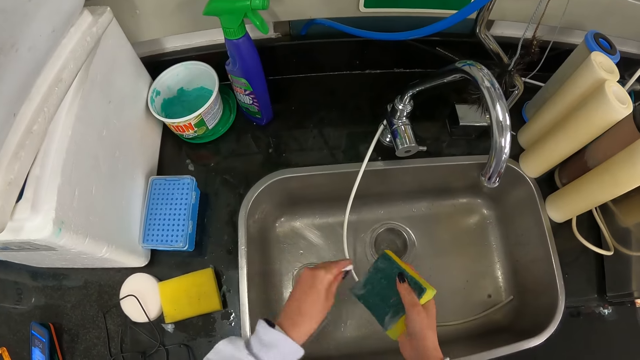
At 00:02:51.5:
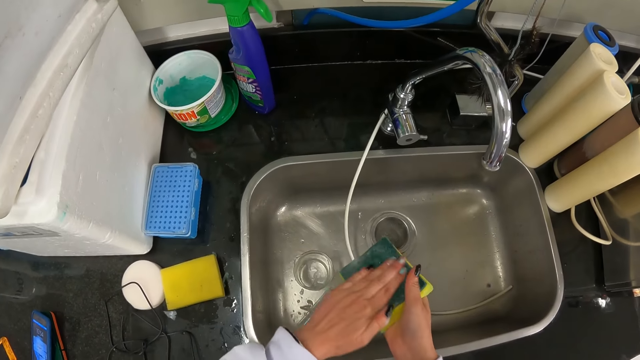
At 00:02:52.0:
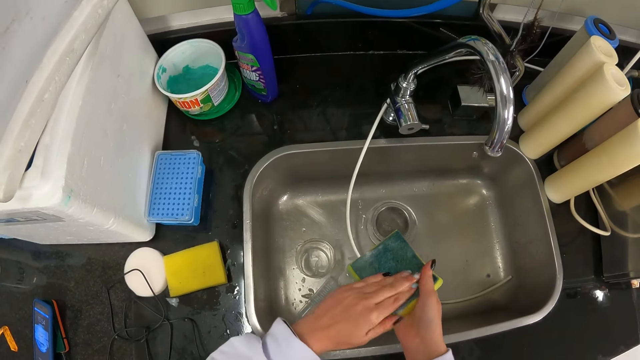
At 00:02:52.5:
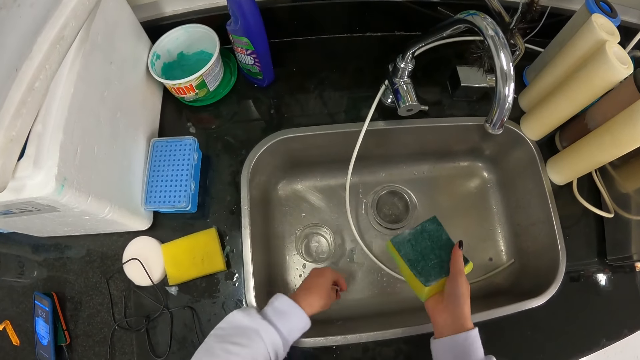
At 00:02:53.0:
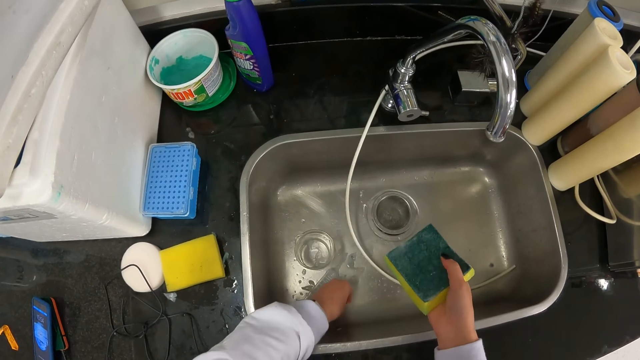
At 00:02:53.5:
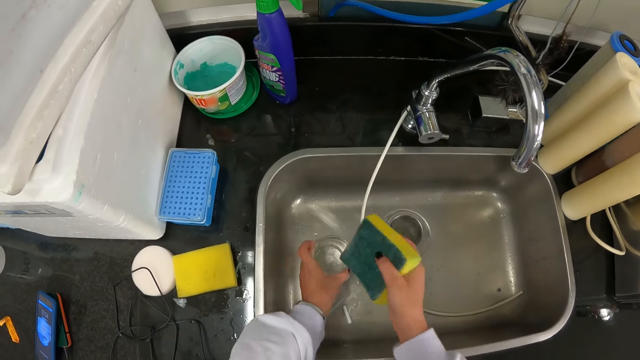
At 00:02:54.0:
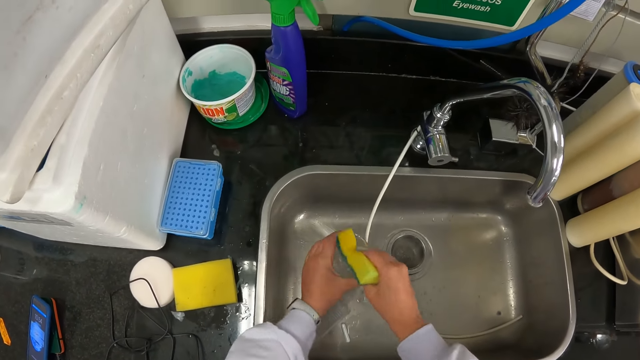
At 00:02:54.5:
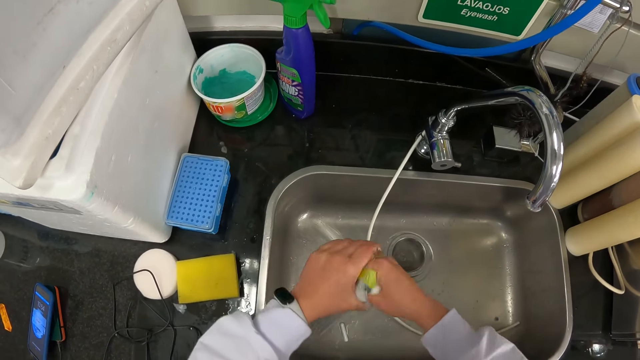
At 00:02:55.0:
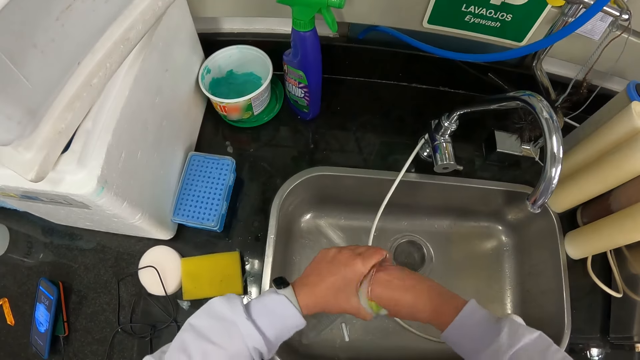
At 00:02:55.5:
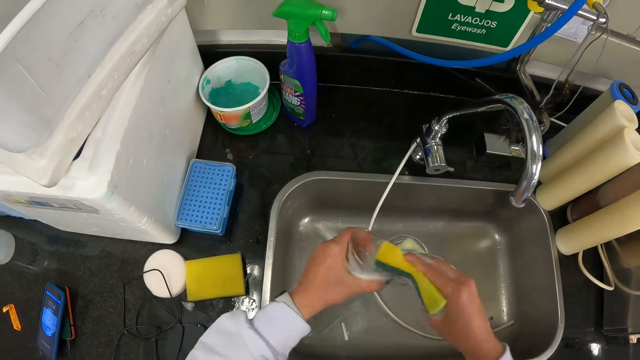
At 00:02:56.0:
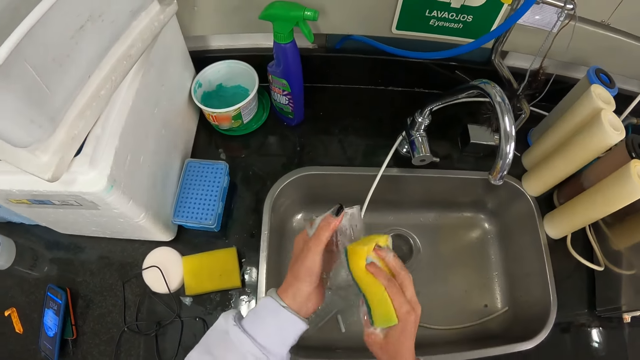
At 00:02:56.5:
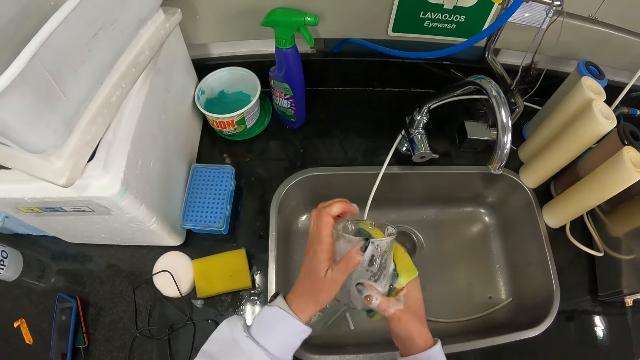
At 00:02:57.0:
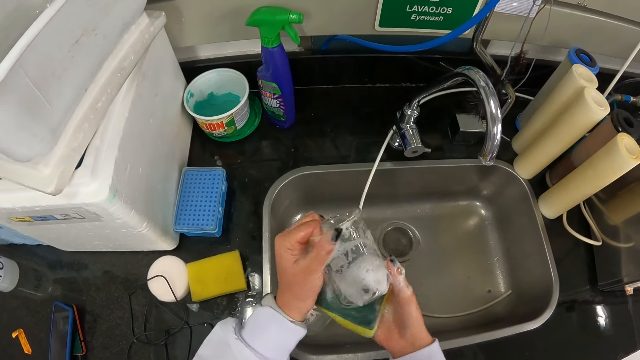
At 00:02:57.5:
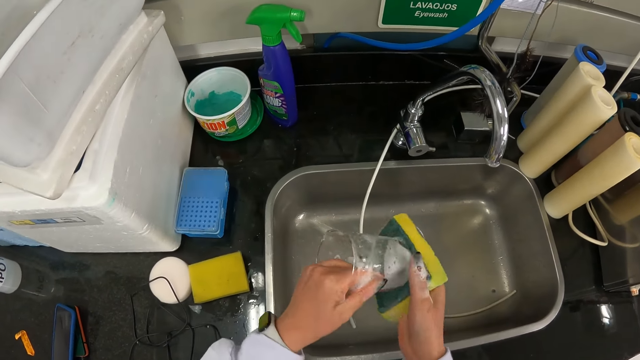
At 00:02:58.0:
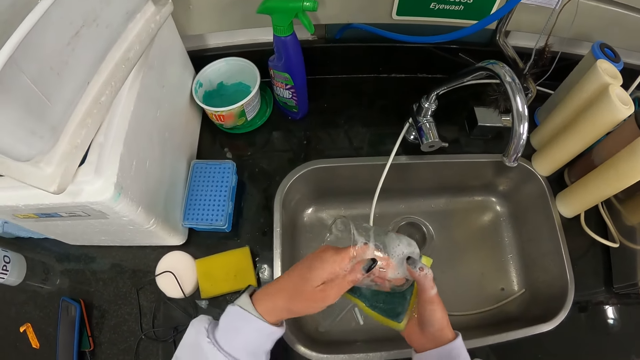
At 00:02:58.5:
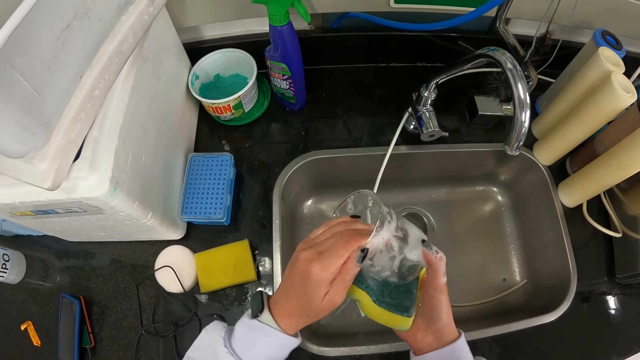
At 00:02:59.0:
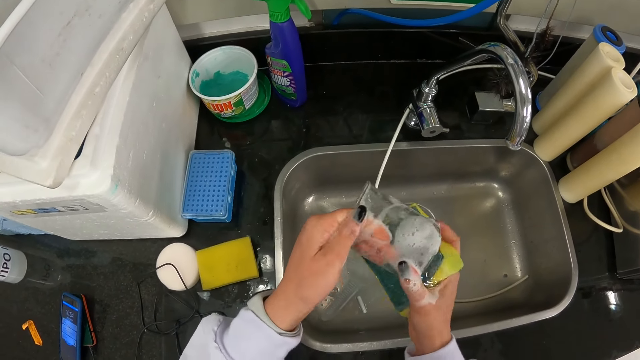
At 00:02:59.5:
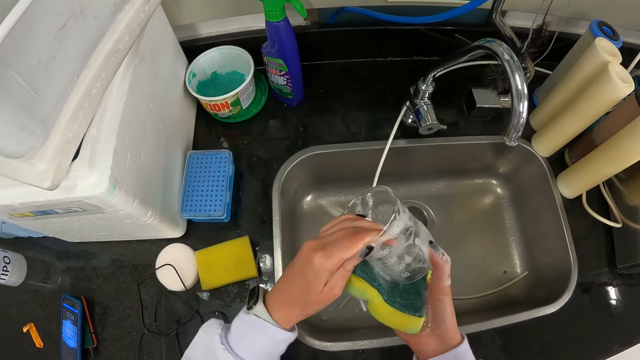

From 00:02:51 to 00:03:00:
The camera wearer cleans something. They put an object down. They pick up a jar. They clean the jar.

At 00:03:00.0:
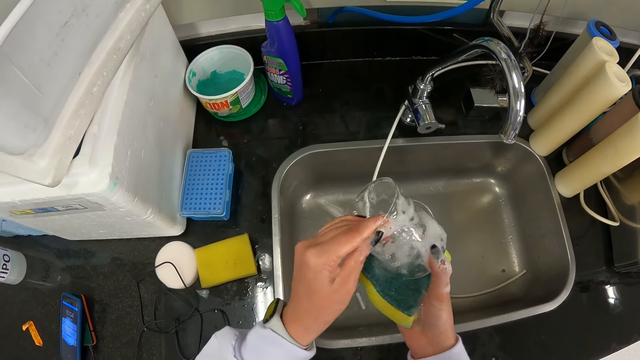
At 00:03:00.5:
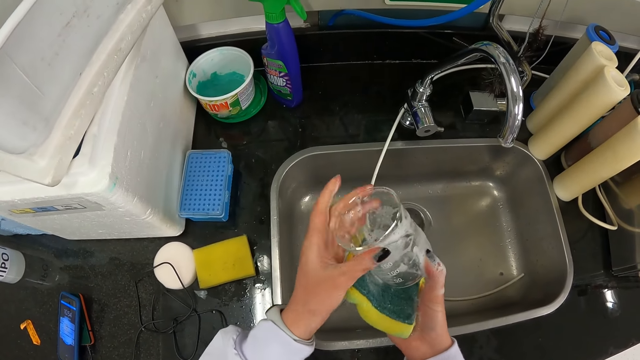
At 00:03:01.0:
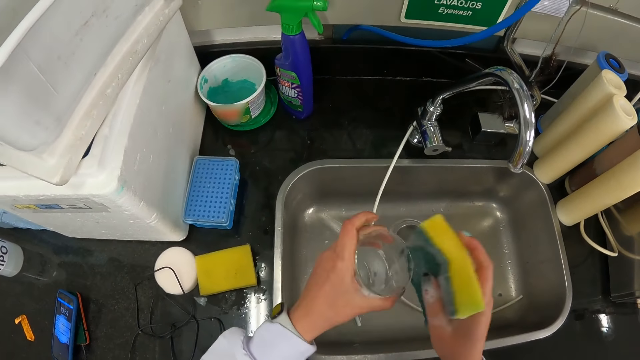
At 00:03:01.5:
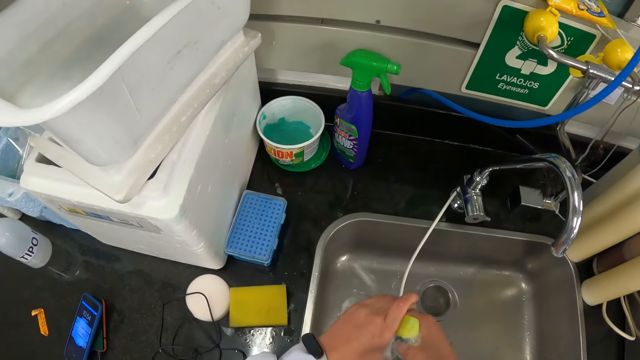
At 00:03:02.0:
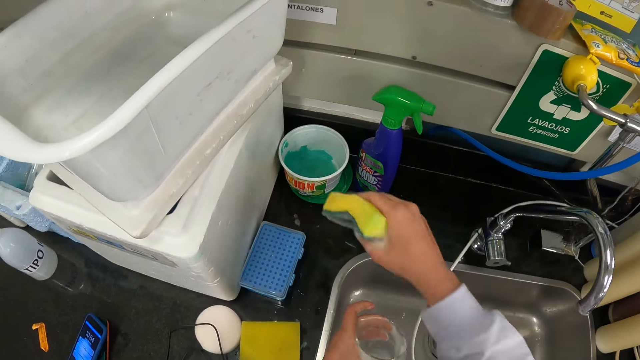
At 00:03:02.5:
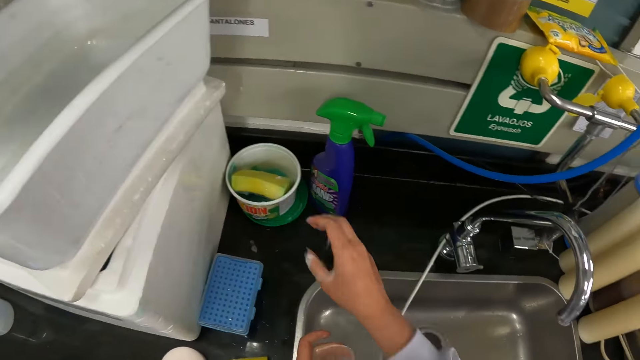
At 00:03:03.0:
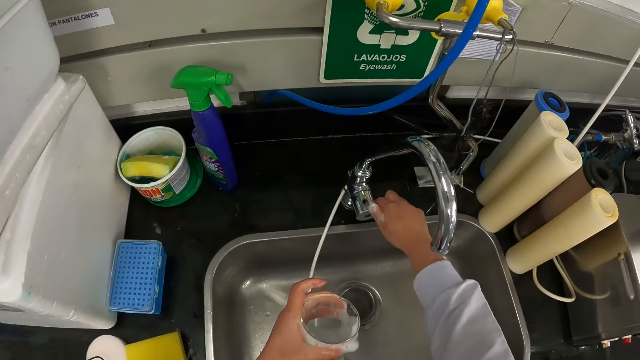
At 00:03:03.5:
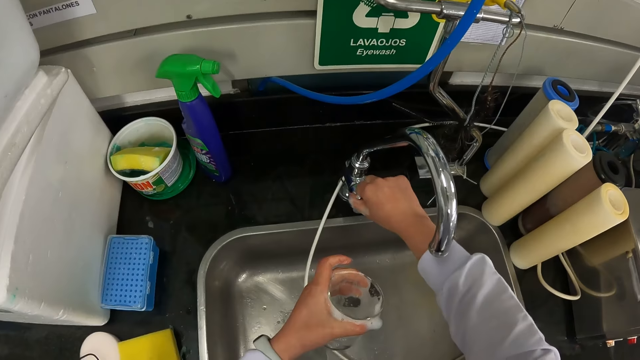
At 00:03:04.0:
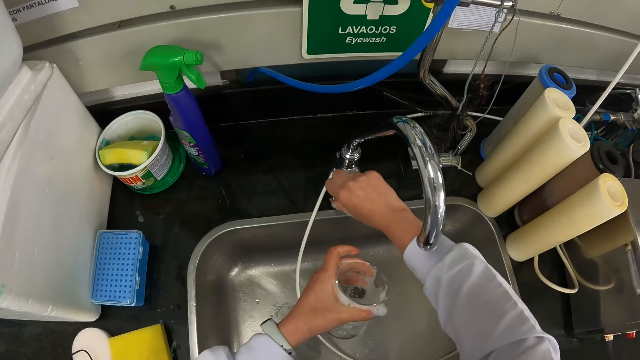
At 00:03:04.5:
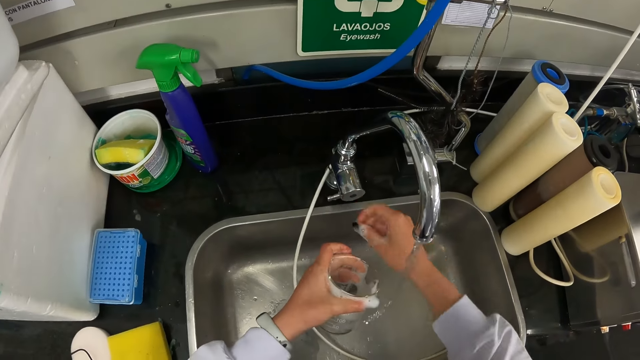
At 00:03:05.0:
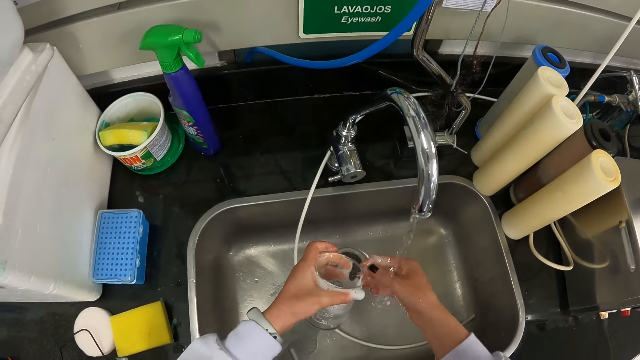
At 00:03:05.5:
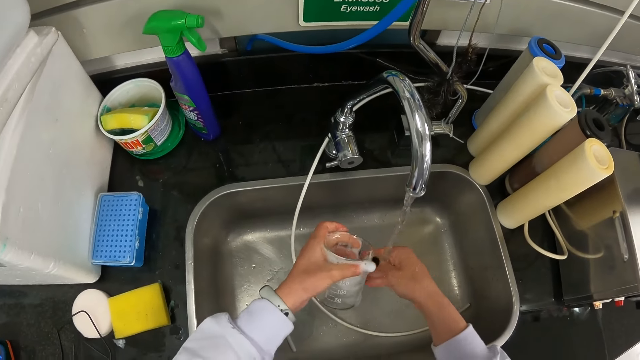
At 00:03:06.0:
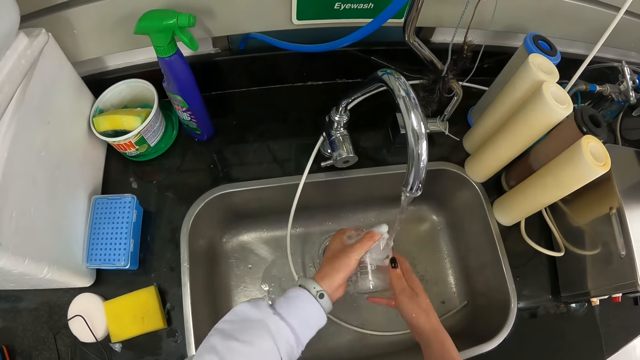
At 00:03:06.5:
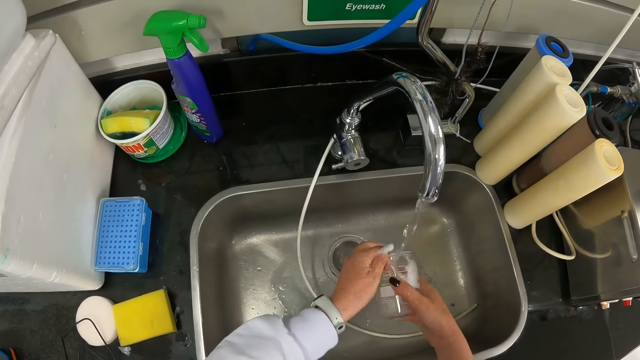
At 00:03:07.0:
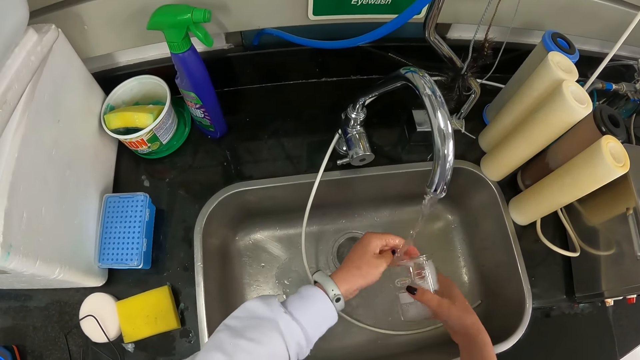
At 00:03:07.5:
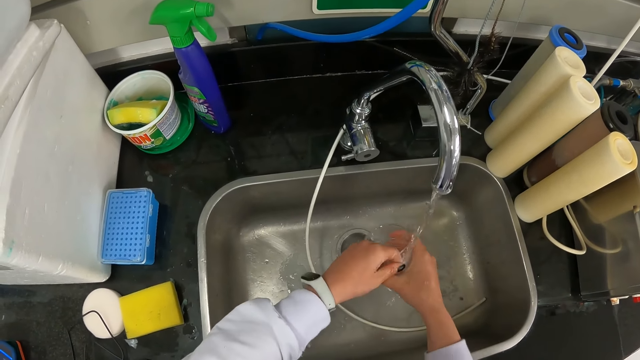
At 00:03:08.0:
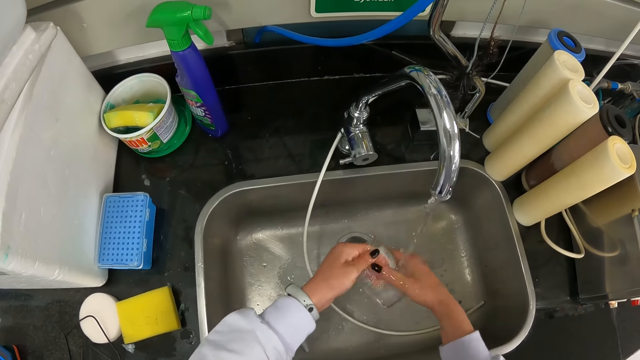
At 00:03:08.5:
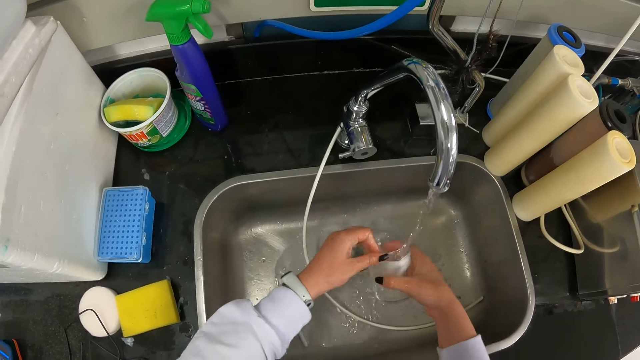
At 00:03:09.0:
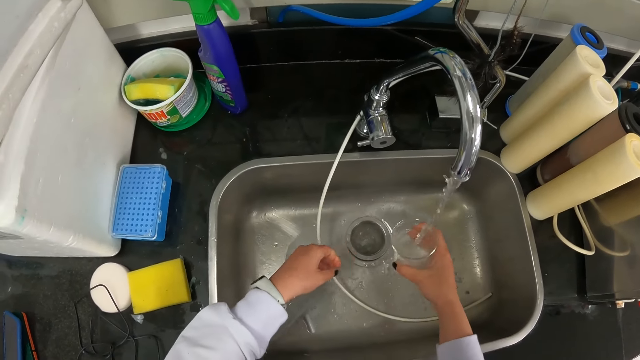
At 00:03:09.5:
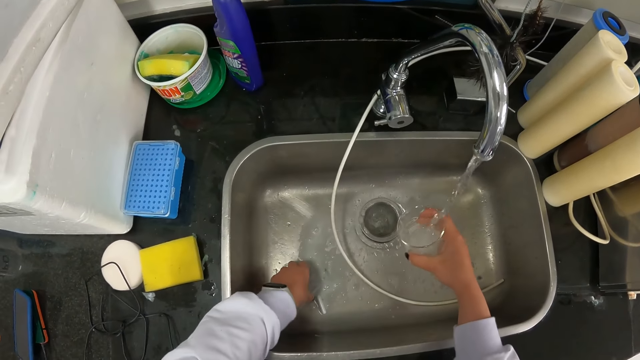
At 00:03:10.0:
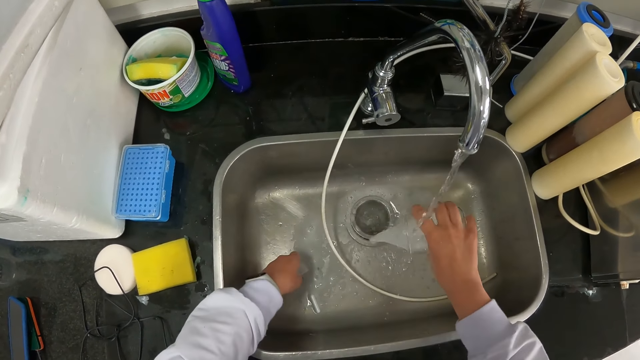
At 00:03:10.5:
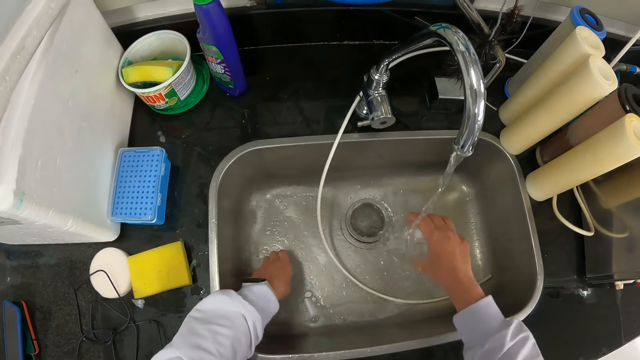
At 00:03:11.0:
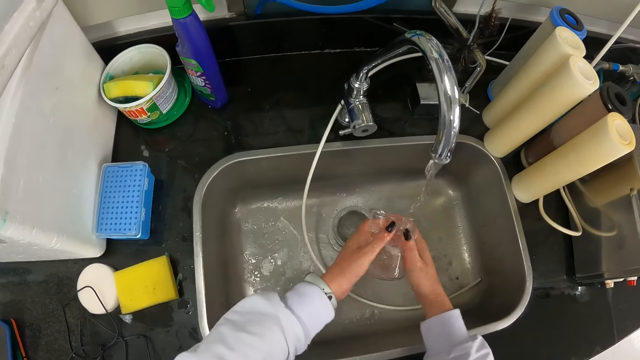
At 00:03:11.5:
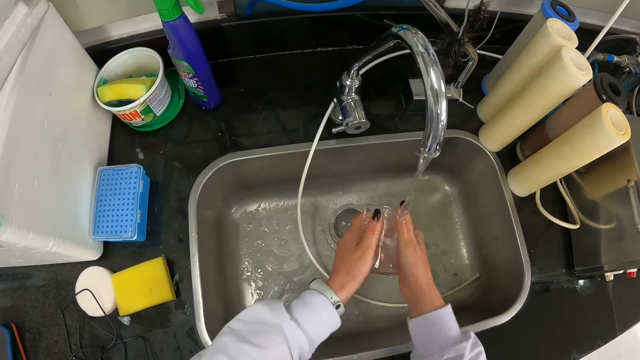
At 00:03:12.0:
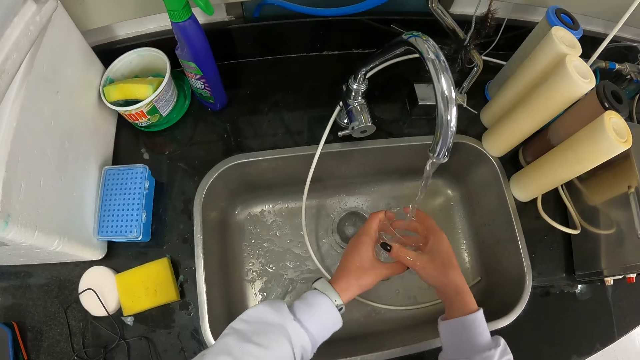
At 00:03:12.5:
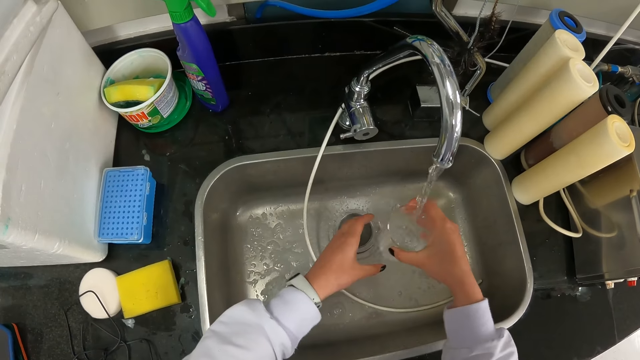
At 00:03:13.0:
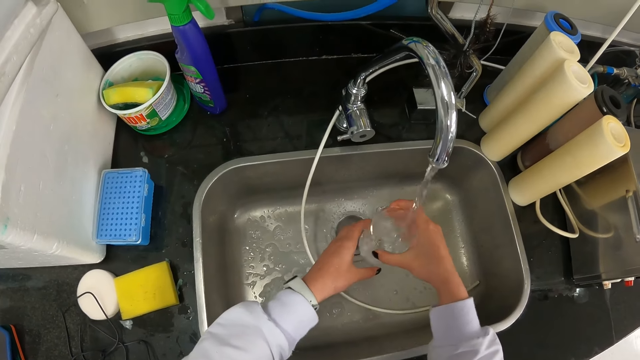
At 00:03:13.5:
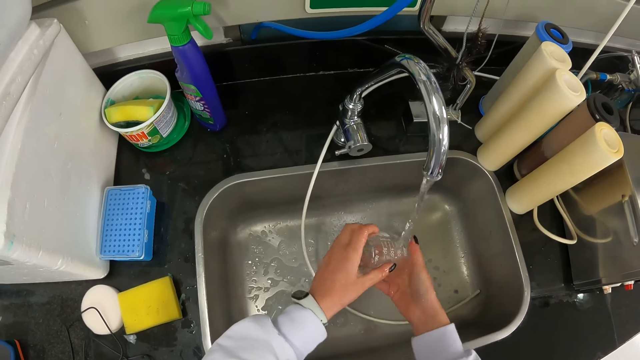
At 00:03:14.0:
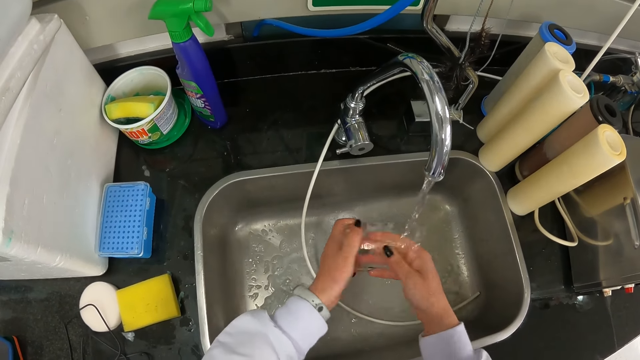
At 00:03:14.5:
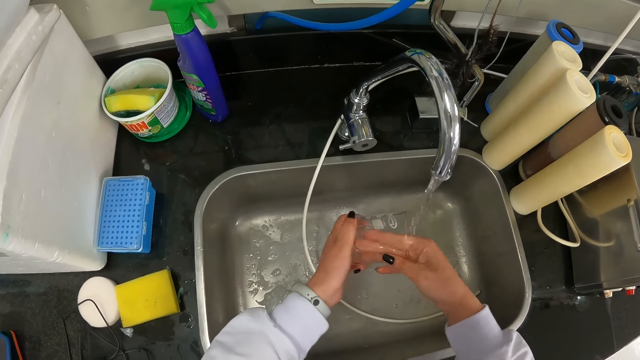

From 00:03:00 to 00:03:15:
The camera wearer puts the sponge on the tin. They open the tap. They rinse the hand. They clean the glass. They rinse the jar. They pick up a tube and put the tube down. They rinse the jar.
